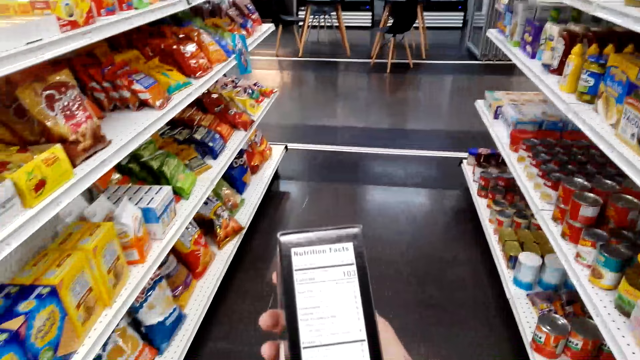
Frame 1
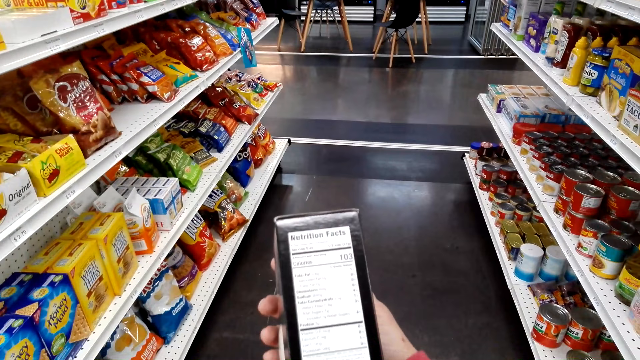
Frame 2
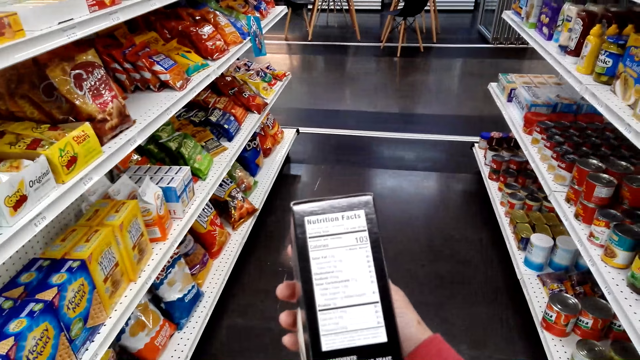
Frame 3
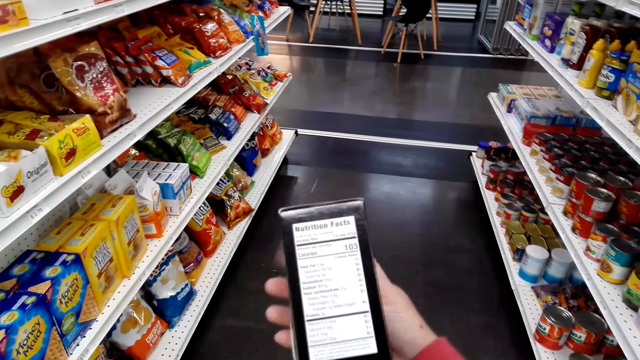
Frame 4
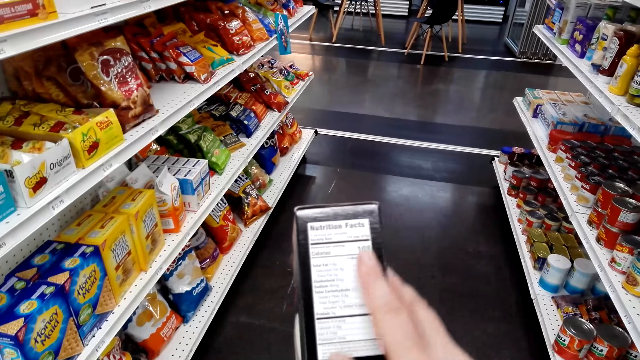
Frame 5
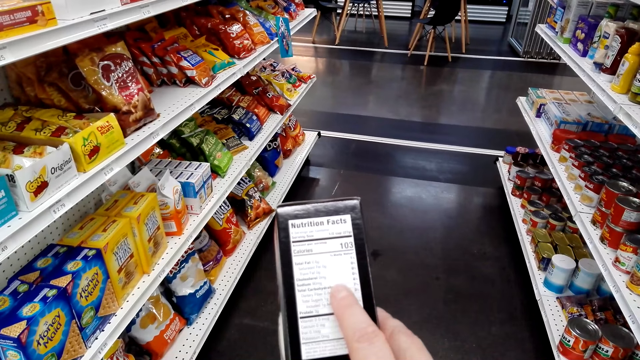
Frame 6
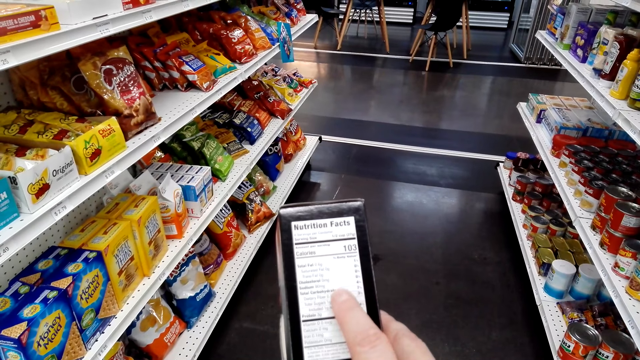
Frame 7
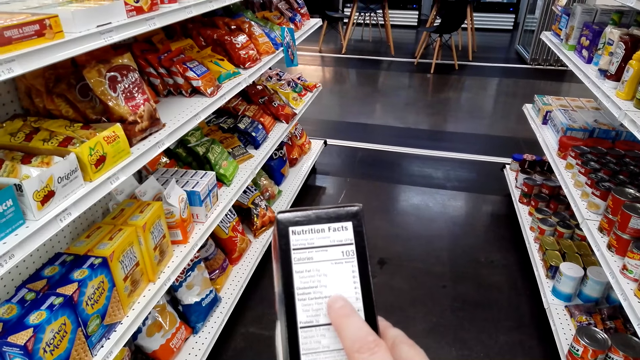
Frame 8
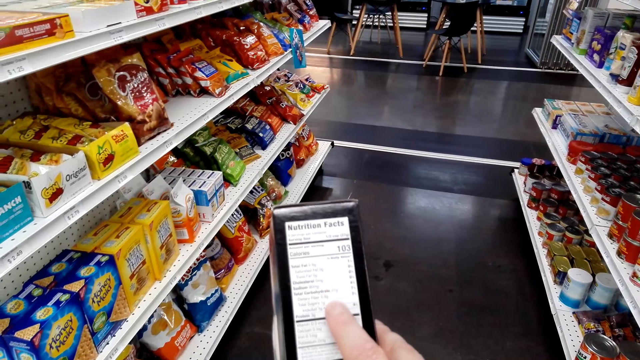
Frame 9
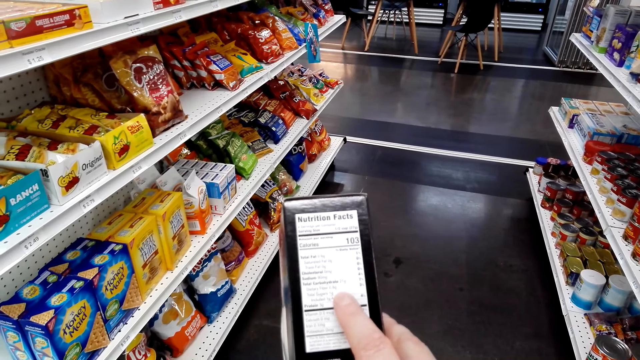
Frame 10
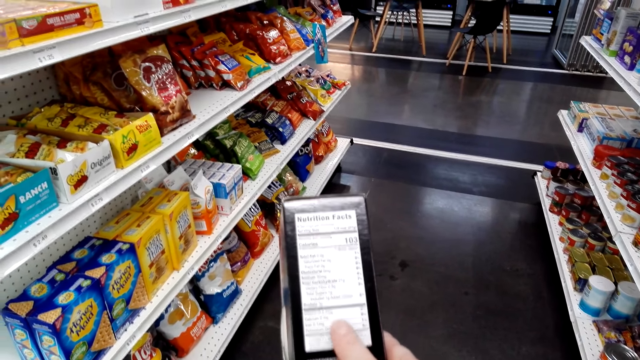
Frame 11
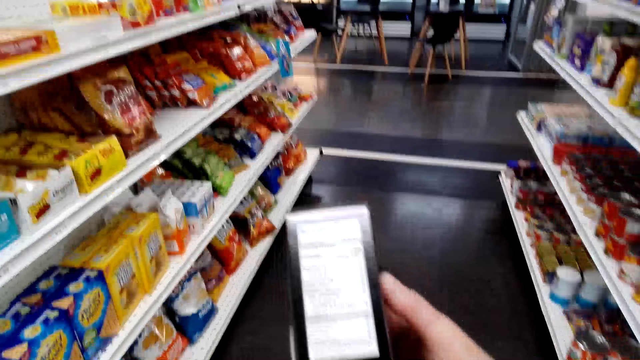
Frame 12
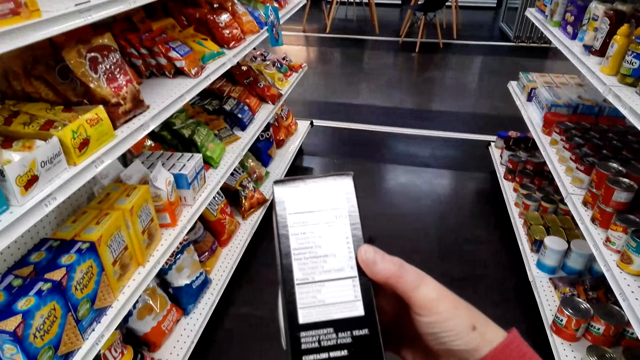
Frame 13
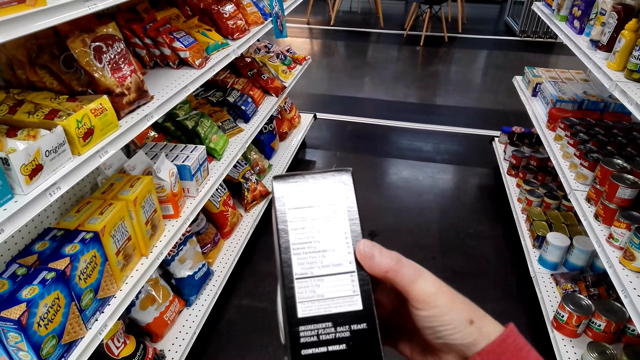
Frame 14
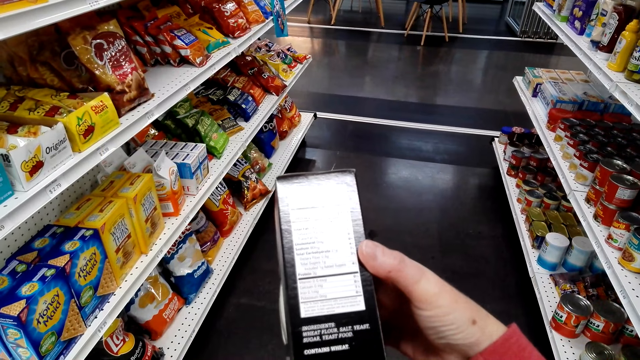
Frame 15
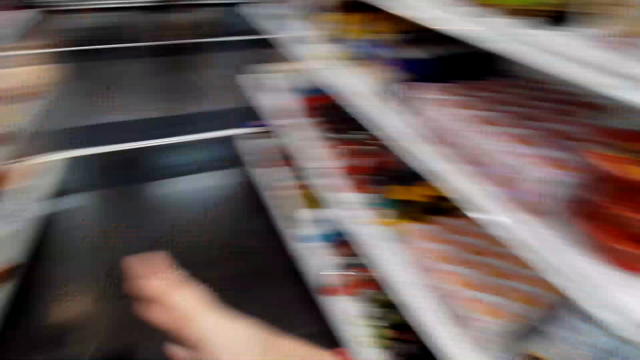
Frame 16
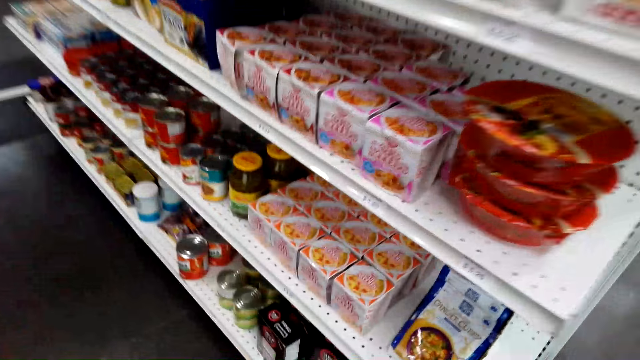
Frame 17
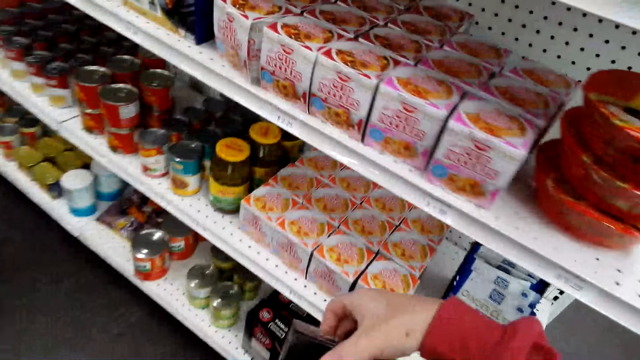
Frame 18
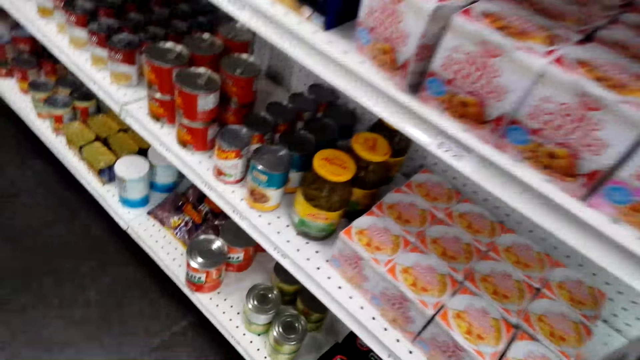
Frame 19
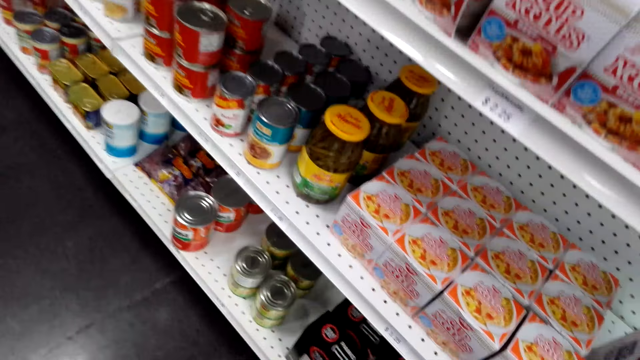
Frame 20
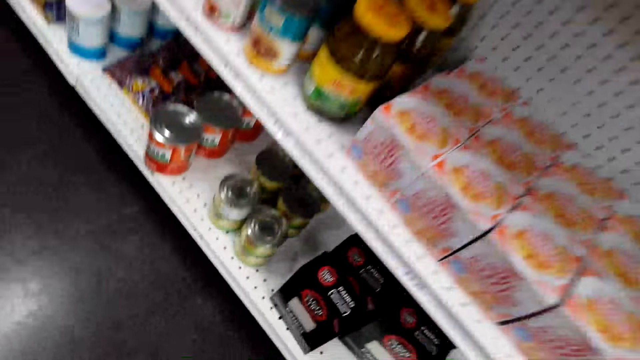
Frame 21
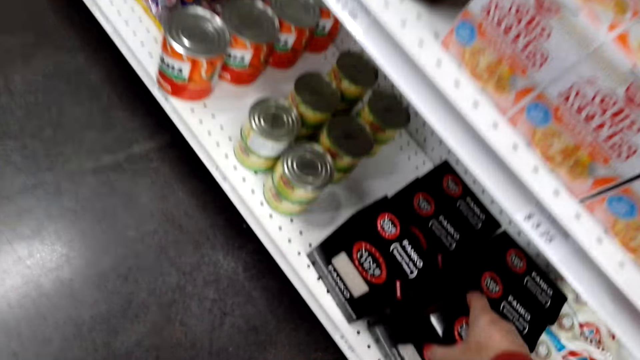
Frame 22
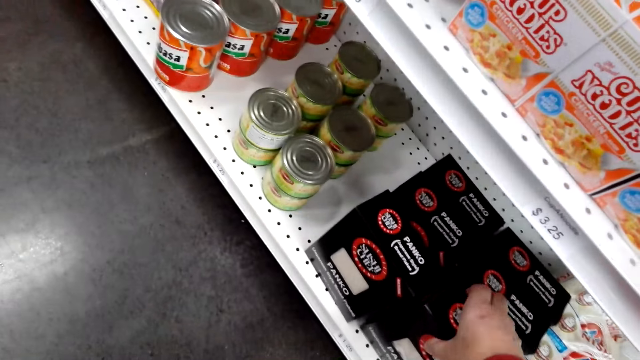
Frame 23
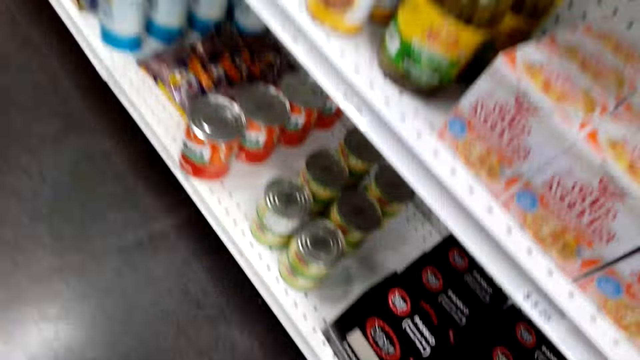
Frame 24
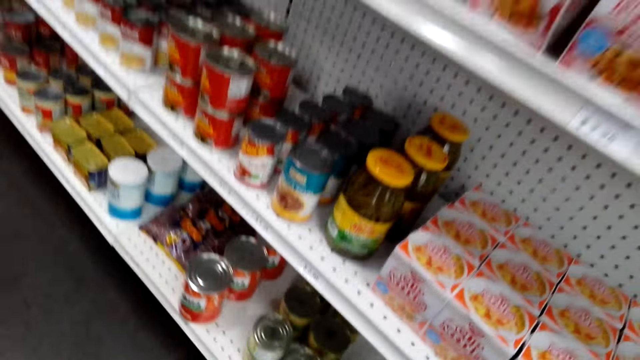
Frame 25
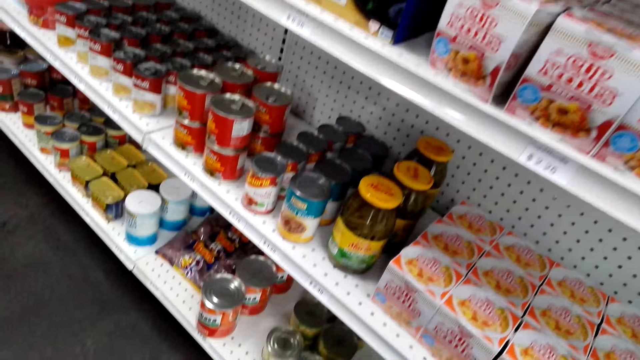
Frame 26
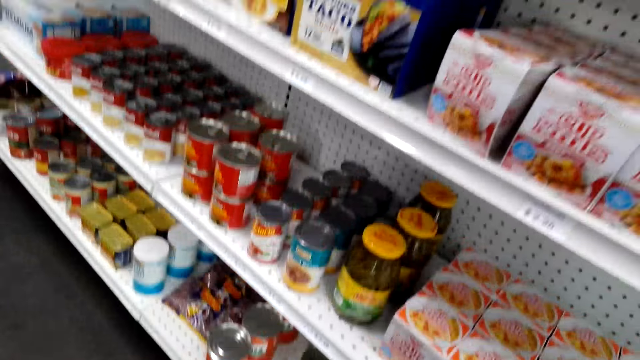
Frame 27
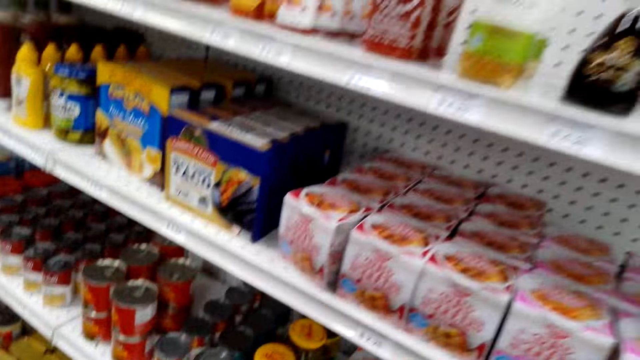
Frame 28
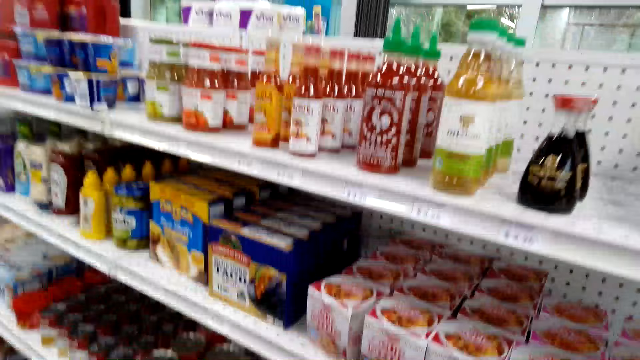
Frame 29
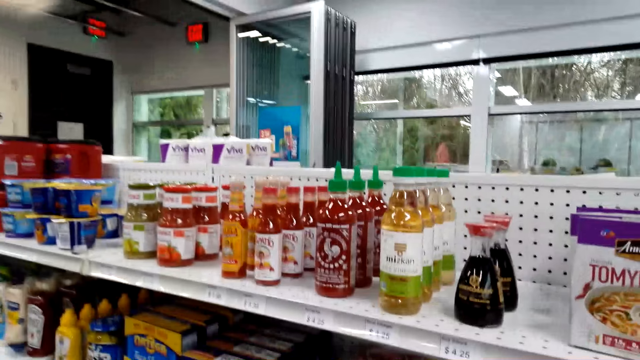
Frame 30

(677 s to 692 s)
The camera wearer touches the box of something. They read the box. They look around. They bend towards the shelf. They put the box in the shelf. They let go of the box. They look around. They stand.

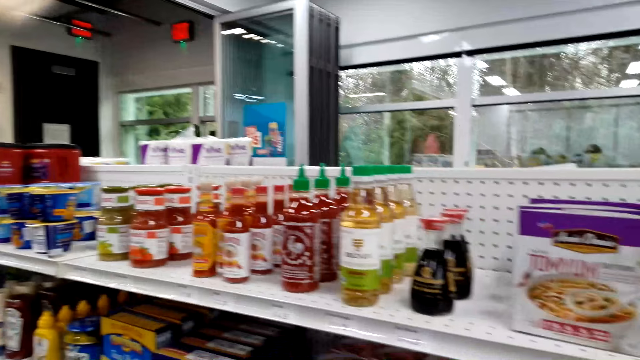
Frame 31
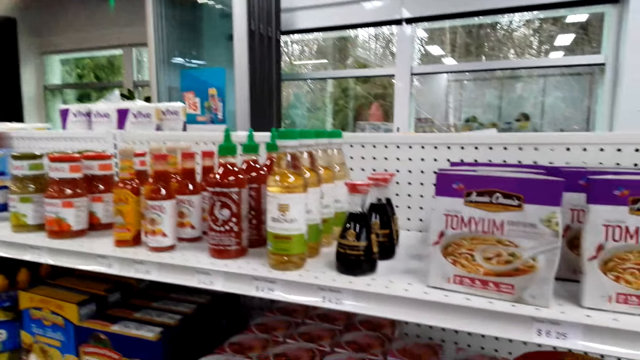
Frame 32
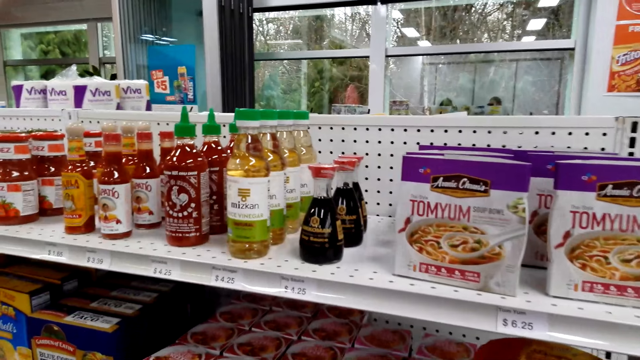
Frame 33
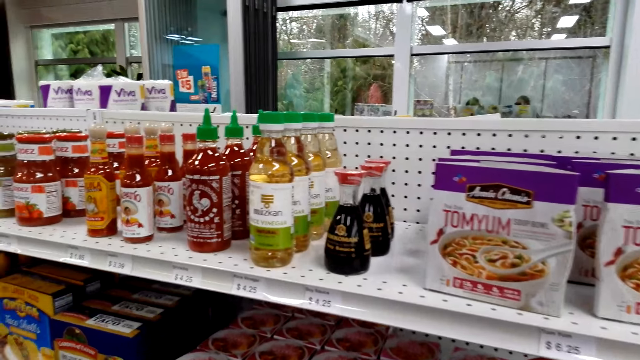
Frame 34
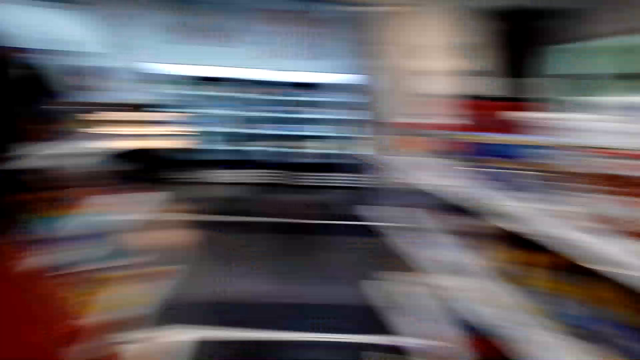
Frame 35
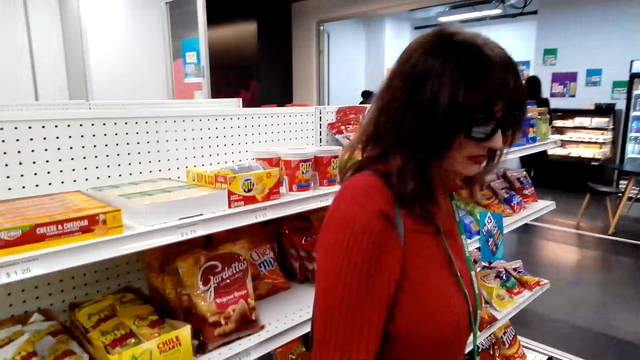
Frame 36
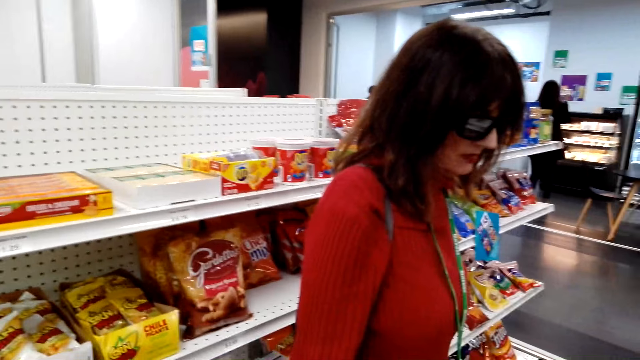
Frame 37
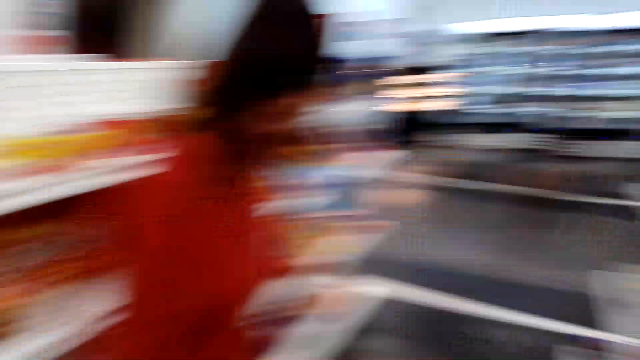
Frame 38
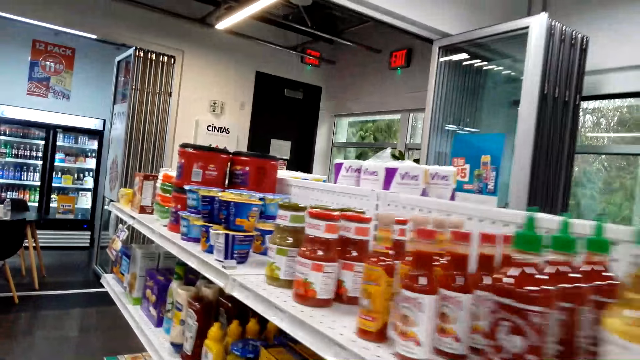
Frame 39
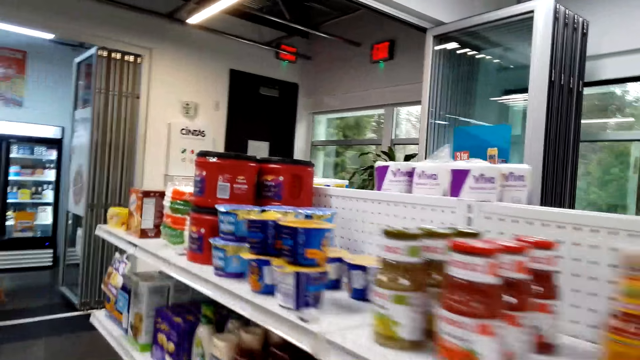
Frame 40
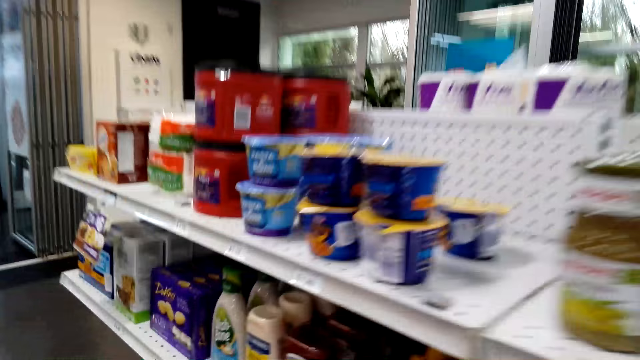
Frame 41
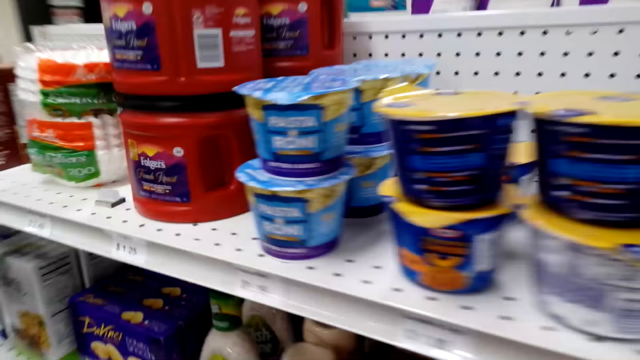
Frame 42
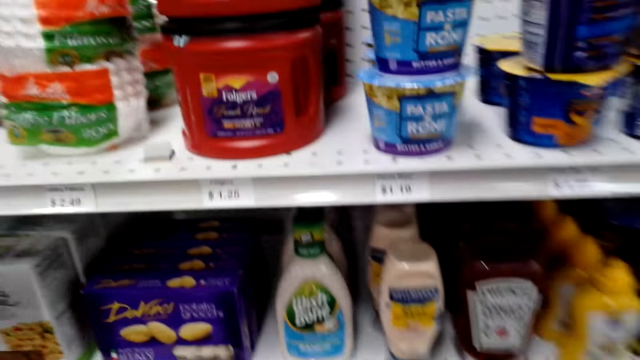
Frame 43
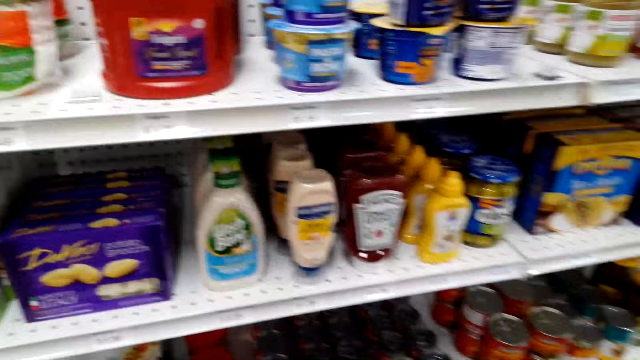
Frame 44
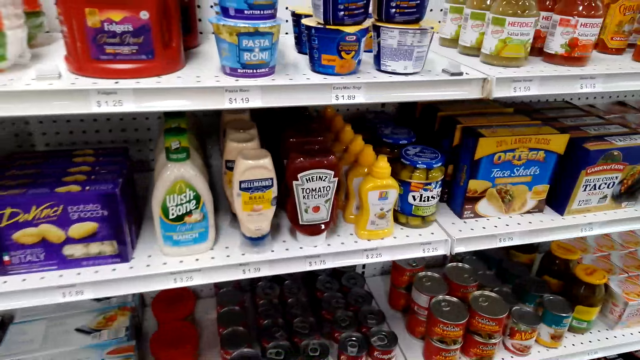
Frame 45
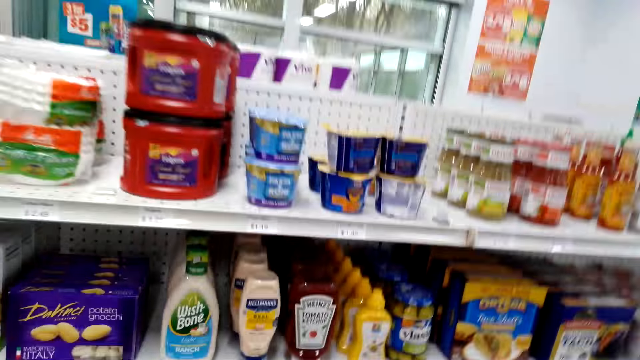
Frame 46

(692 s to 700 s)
A lady stands at the shelves. She stares around. The camera wearer speaks to the lady. They walk in the store.
